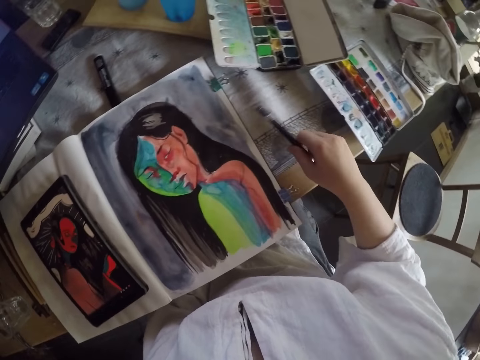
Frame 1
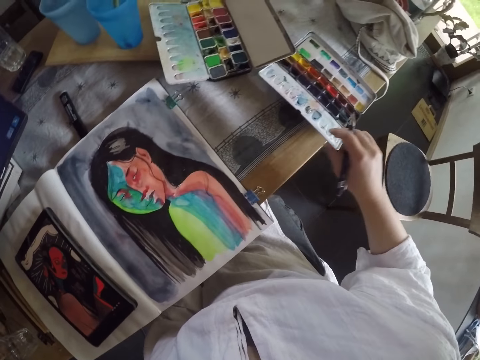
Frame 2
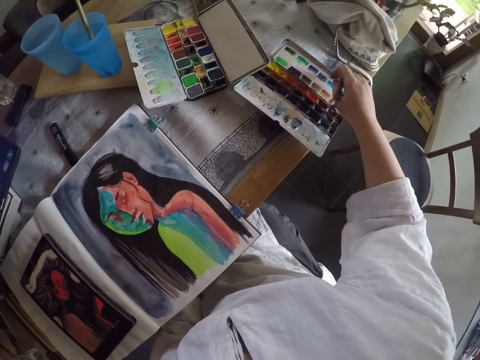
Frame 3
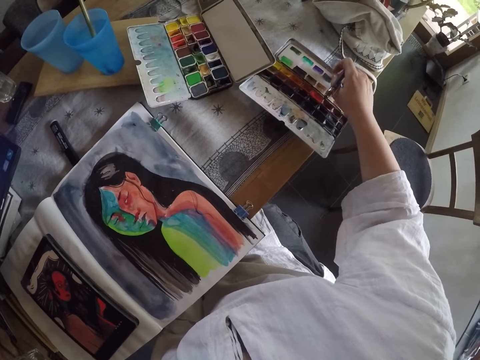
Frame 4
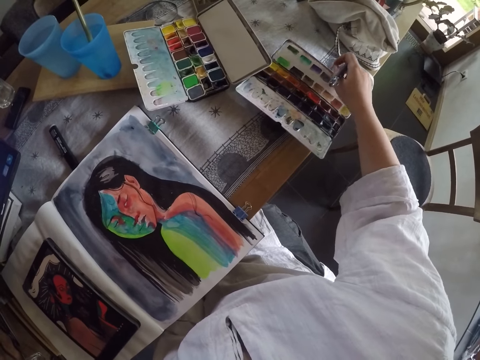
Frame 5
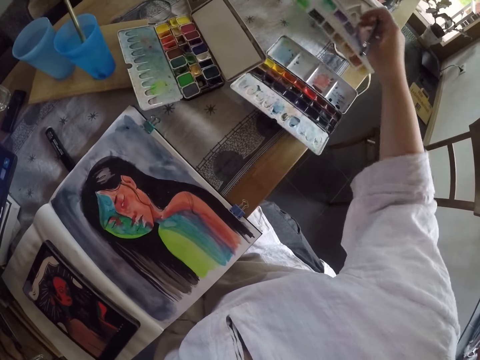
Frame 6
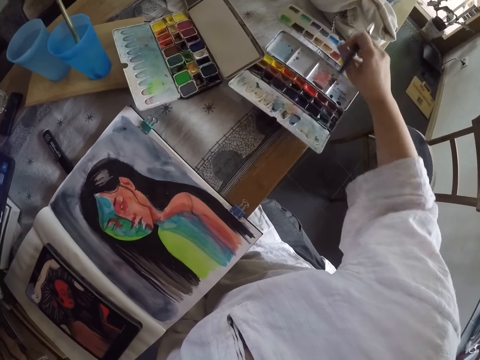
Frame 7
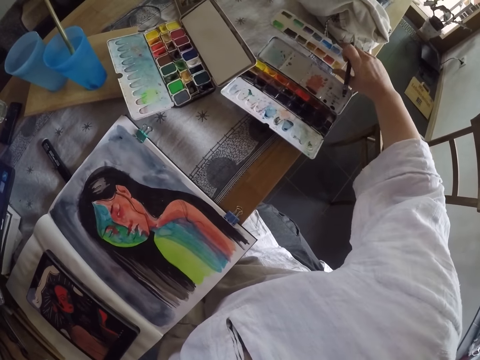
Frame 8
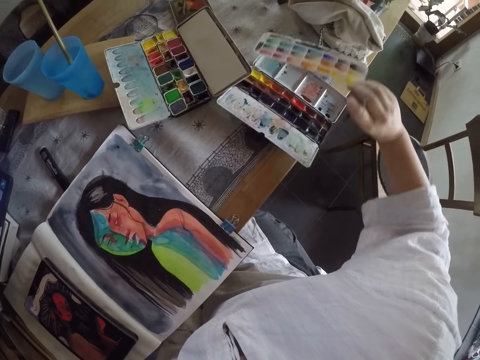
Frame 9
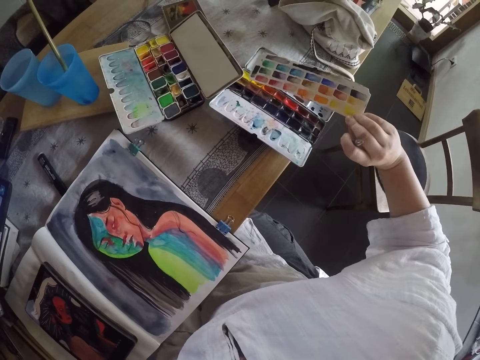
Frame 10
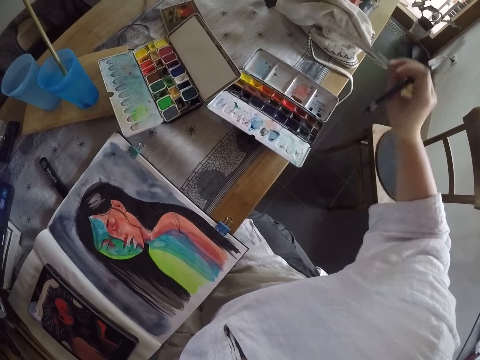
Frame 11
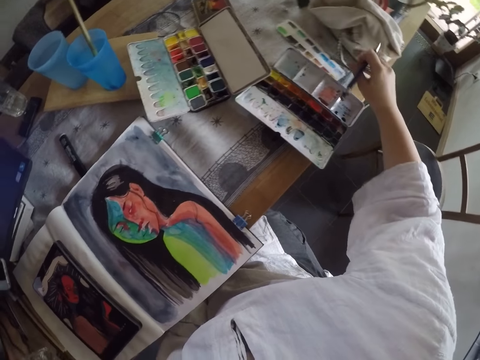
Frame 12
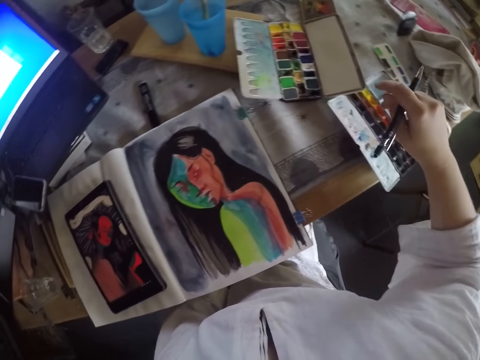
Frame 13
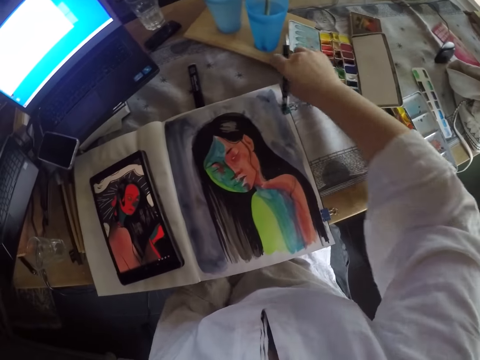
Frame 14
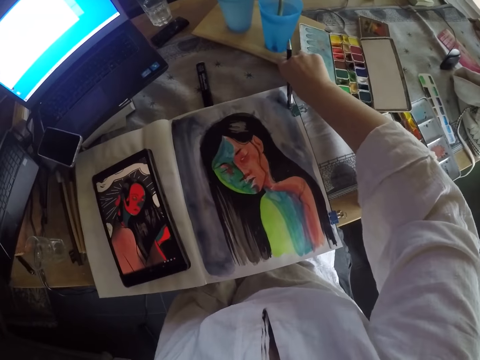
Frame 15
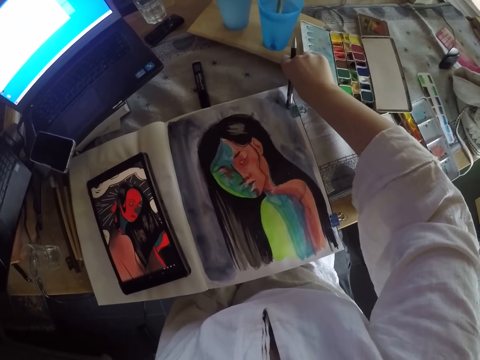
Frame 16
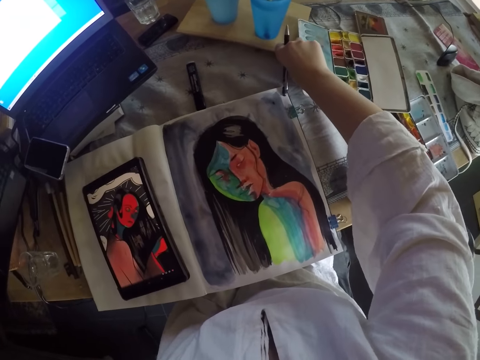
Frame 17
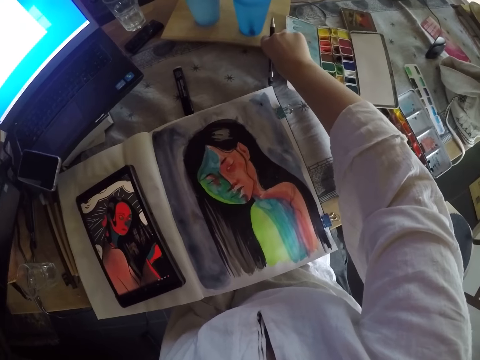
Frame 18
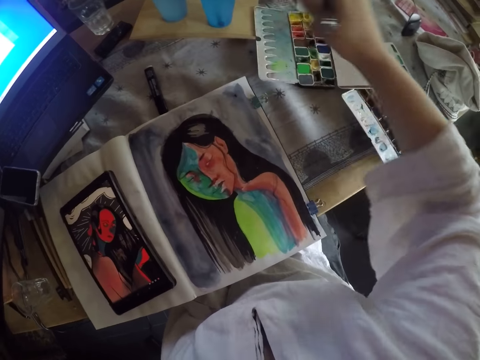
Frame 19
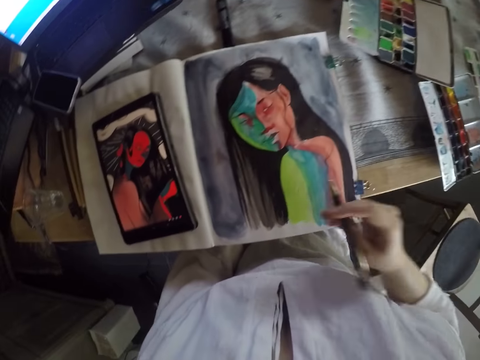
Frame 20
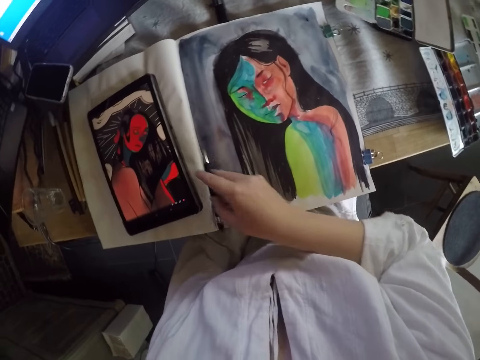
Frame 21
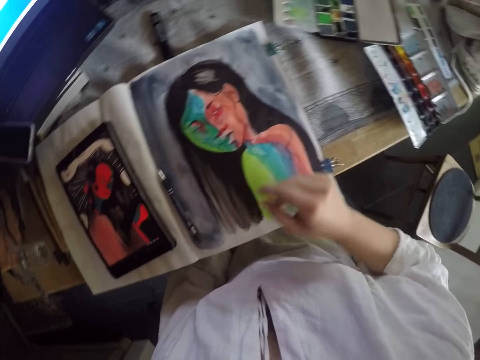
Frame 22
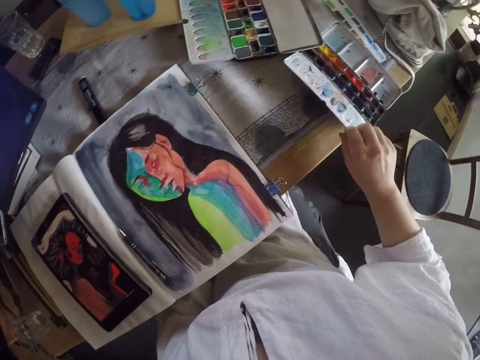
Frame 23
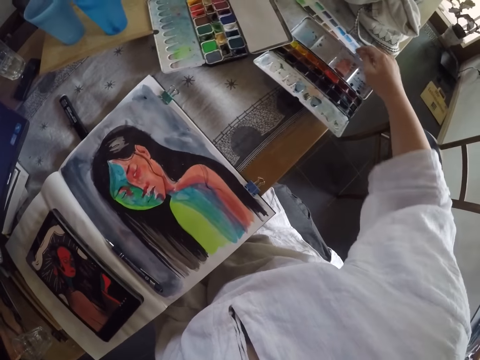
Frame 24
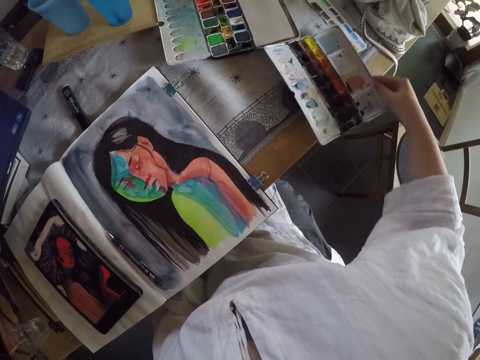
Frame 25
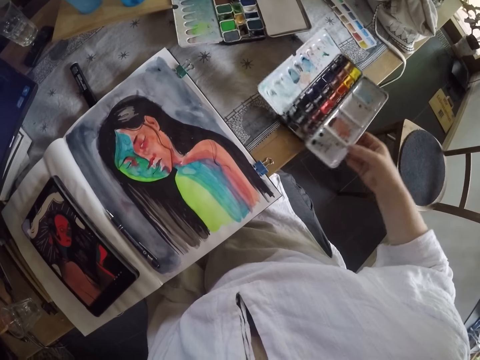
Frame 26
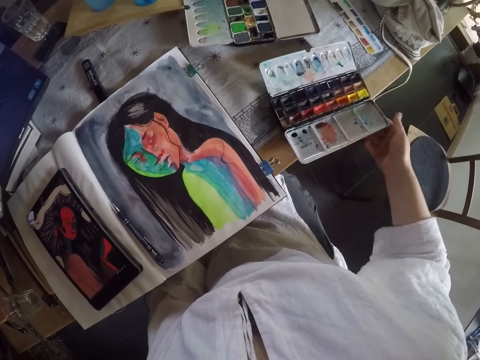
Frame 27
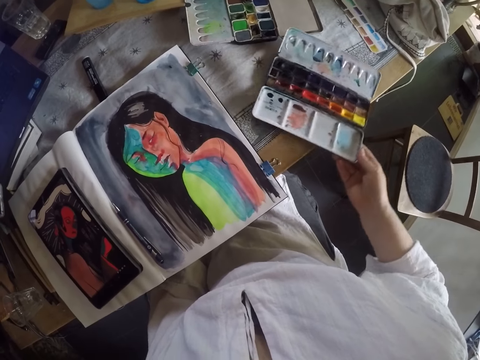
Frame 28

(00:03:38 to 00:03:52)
The camera wearer picks out a water color palette from its case with her right hand. She drops the water color palette on the table with her right hand. She picks up the water color palette with her right hand. She drops the water color palette on the table with her right hand. She repositions a small wood on the table with her right hand. She drops the pen in her right hand on the book. She repositions a case of water colors on the table with her right hand.

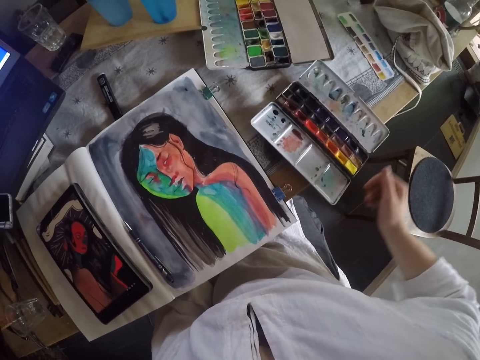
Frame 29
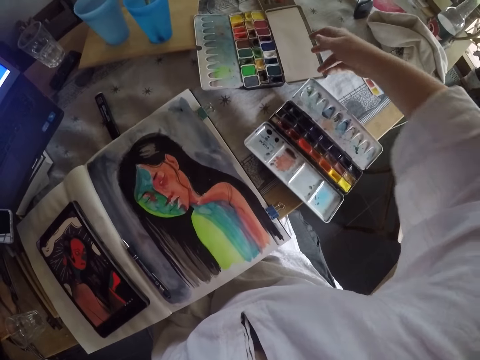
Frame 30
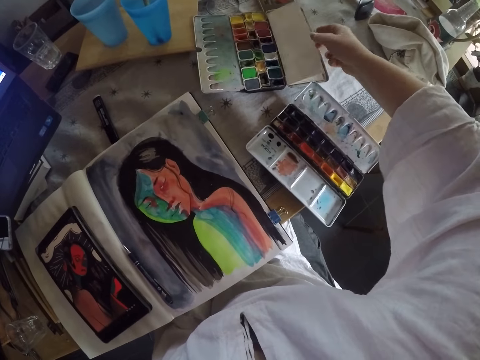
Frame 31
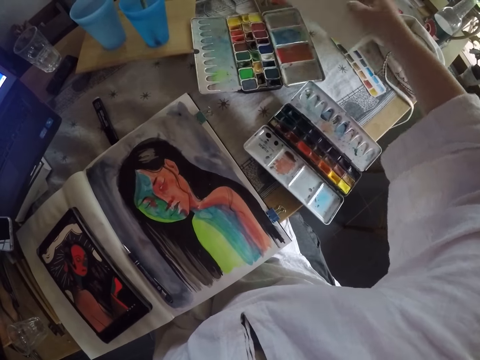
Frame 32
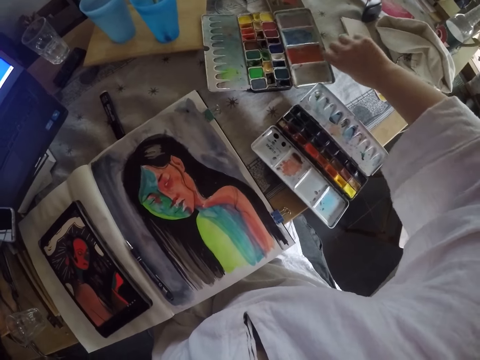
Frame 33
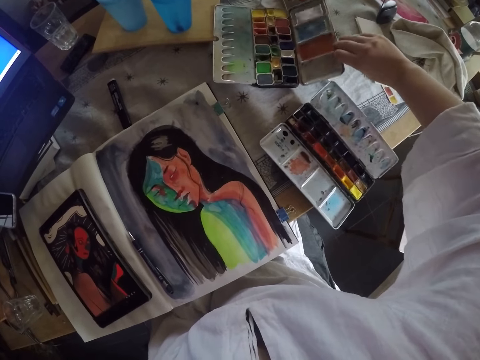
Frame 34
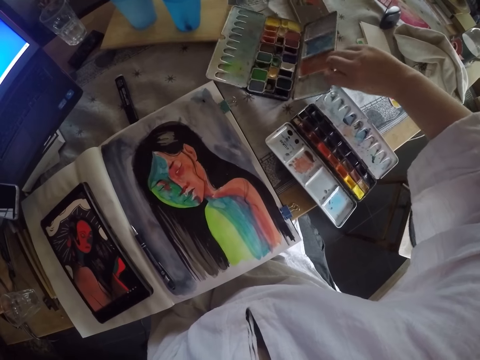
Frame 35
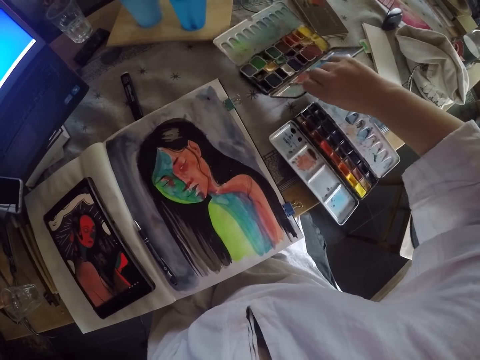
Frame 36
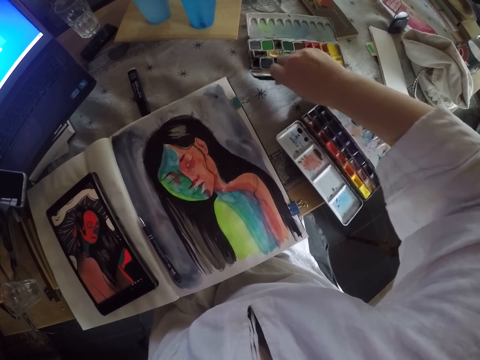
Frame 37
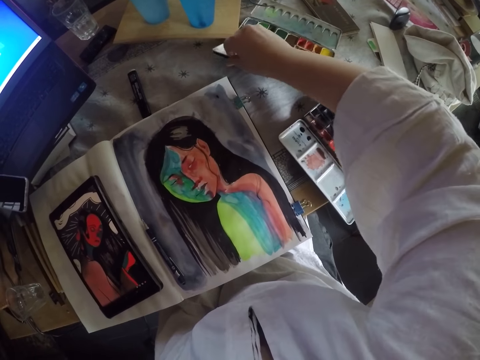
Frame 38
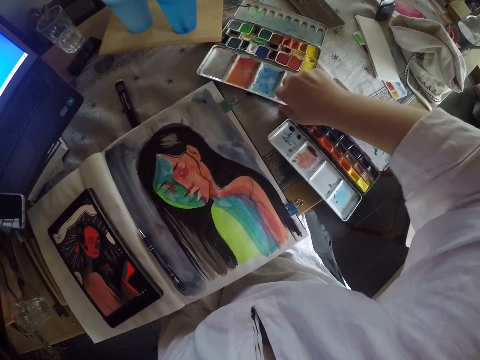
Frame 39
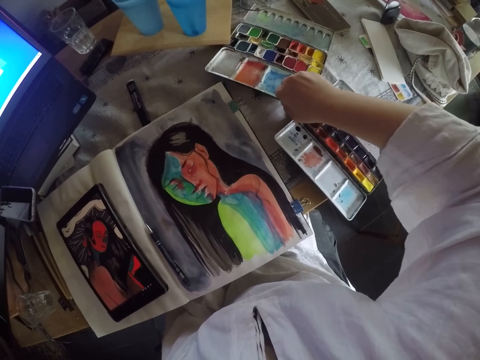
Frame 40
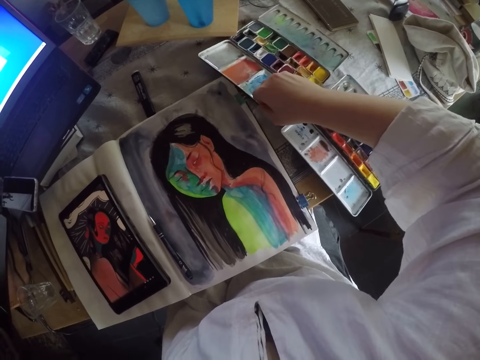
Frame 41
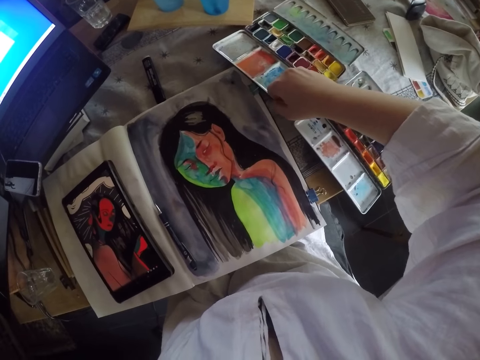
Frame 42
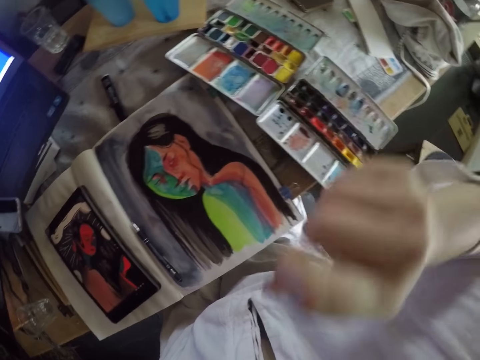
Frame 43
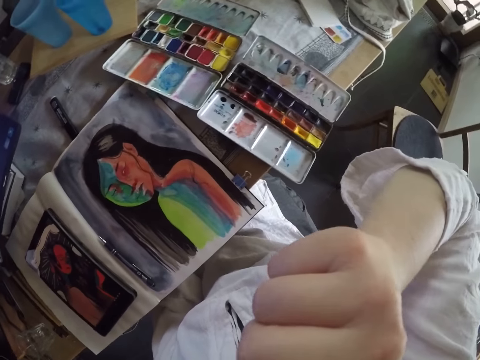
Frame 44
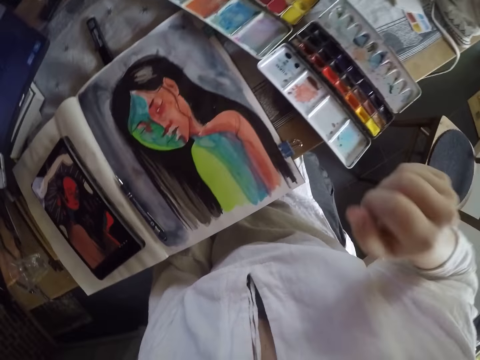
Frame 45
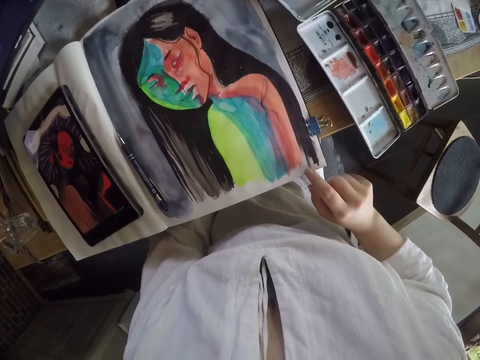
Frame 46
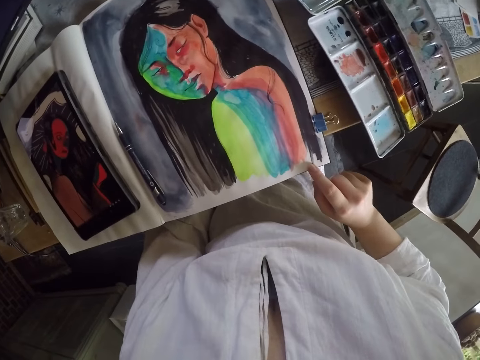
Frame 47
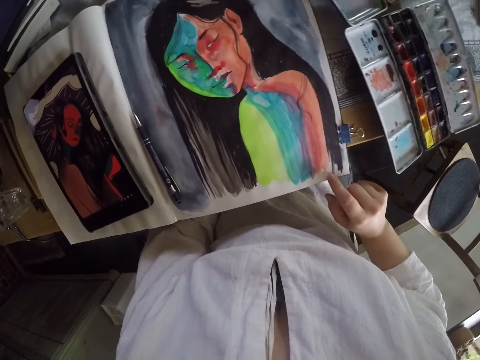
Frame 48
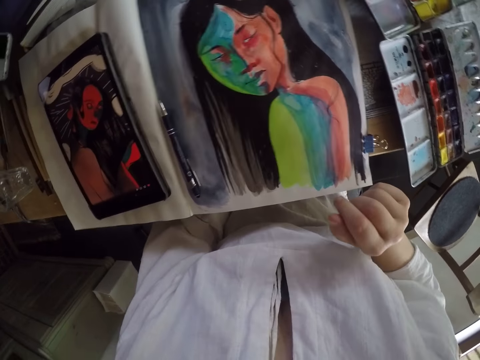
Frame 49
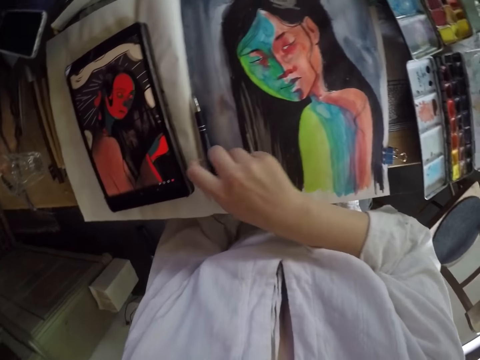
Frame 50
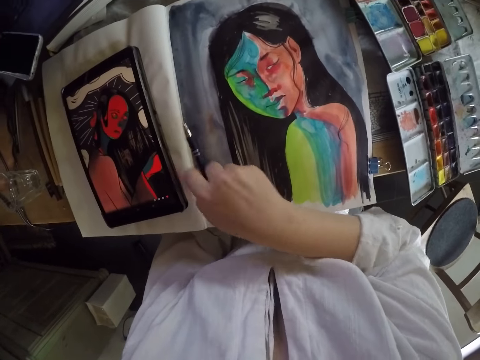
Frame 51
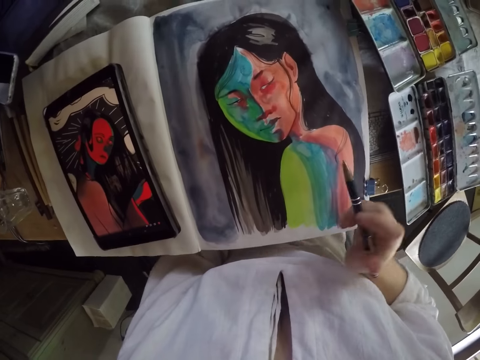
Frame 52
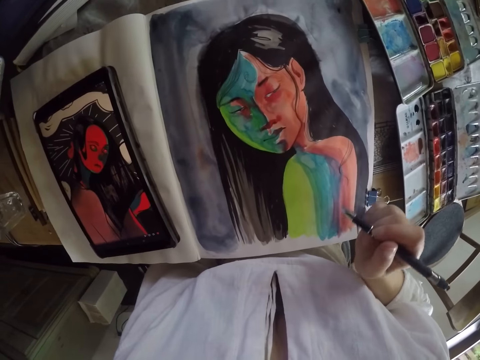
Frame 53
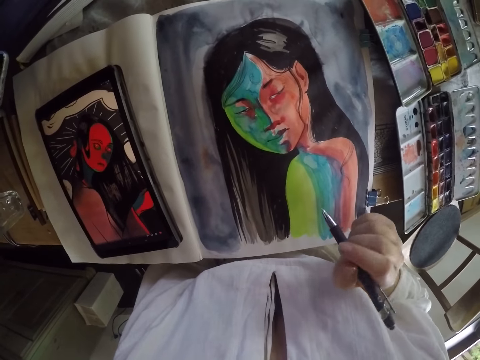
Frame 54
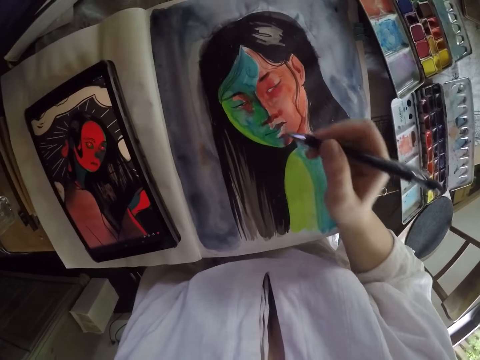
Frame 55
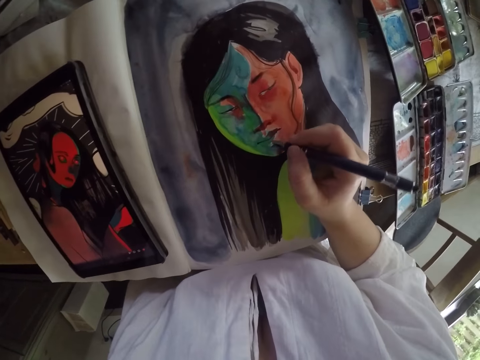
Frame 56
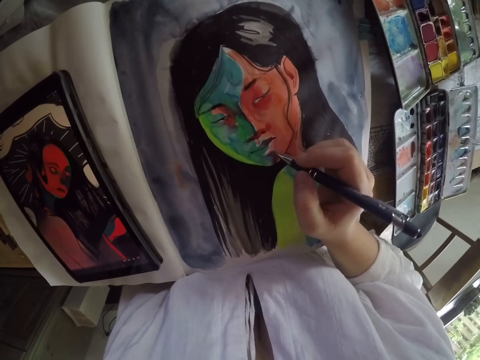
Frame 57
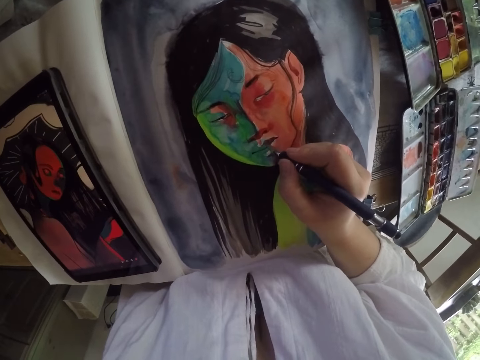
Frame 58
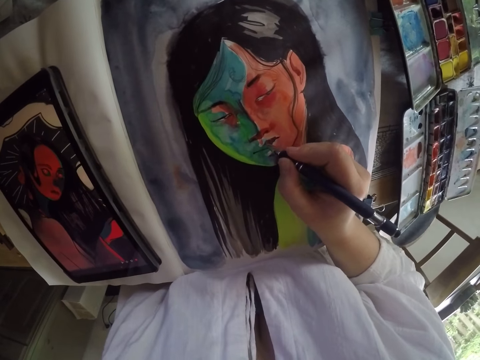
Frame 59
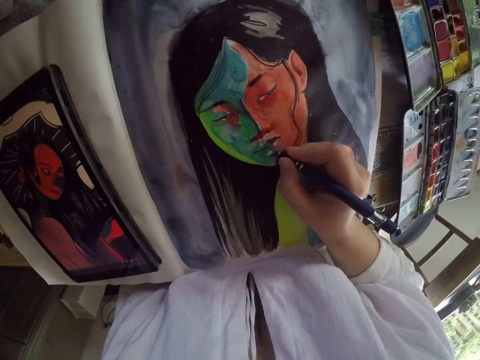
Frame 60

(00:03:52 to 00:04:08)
The camera wearer removes a white piece of paper from a second case of water colors. She drops the piece of paper in her right hand on the table. She repositions the second case of water colors with her right hand. She lifts her right hand to her nose. She touches her face. She touches the book briefly with her right index finger. She picks up the pen from the middle of the book with her right hand. She paints the figure drawing on the book with the pen in her right hand.
